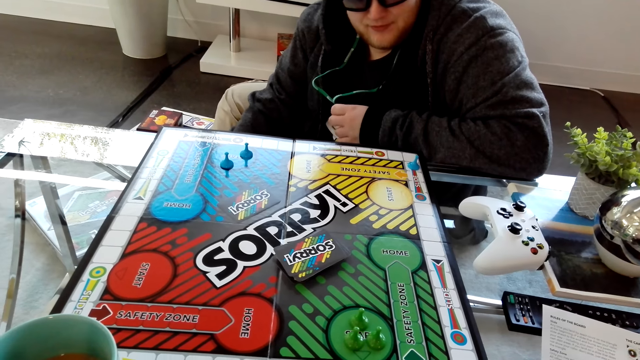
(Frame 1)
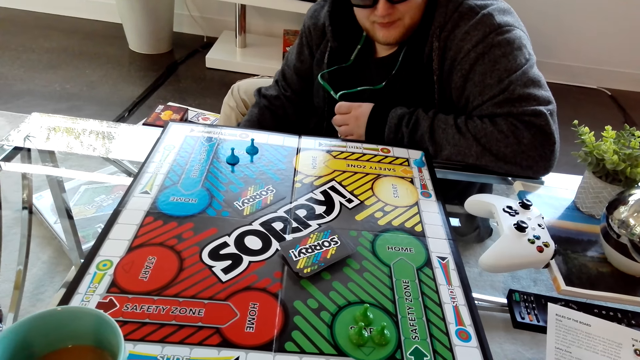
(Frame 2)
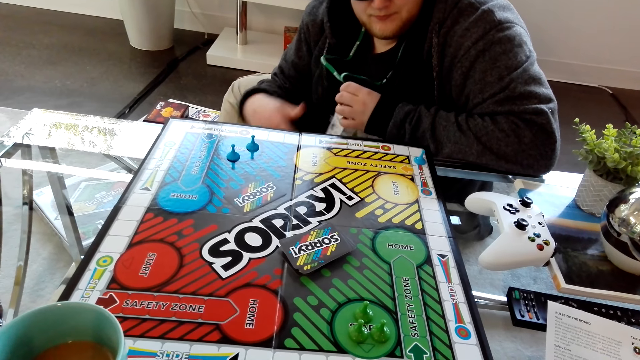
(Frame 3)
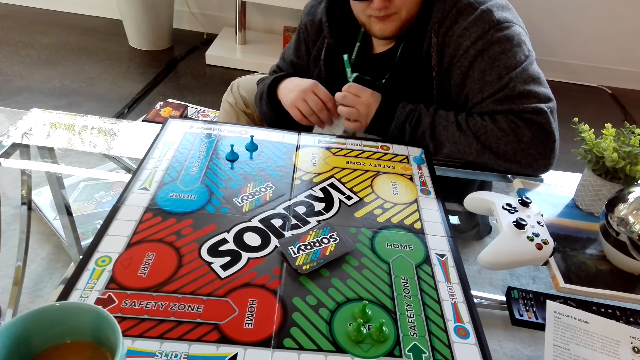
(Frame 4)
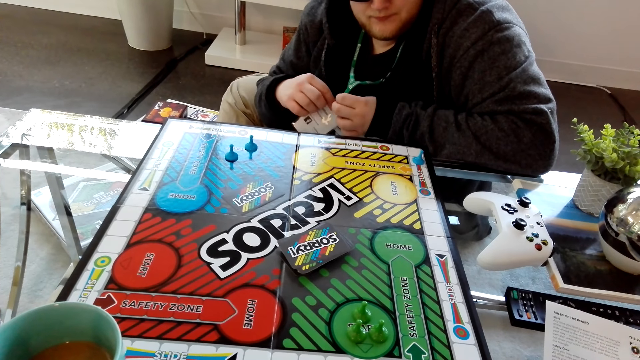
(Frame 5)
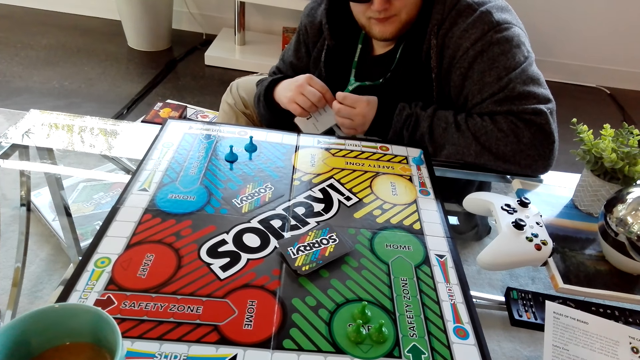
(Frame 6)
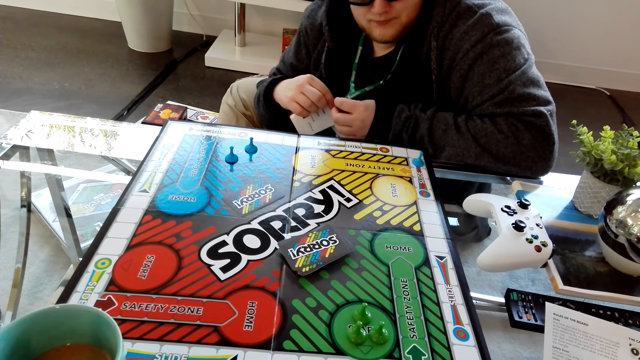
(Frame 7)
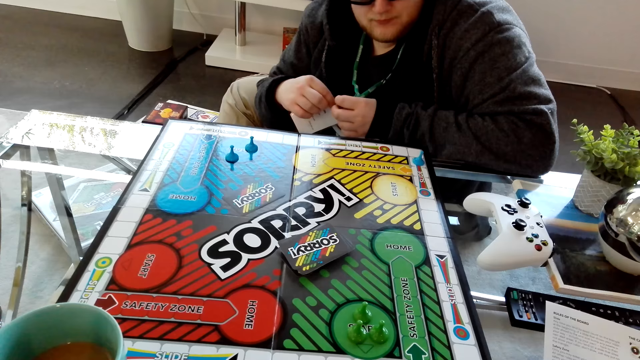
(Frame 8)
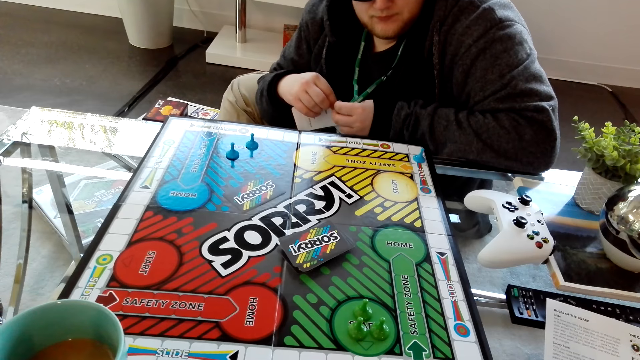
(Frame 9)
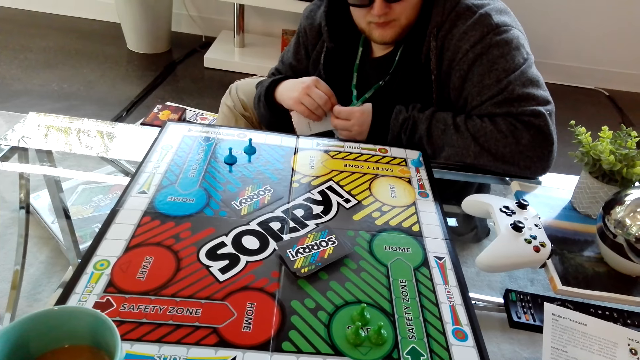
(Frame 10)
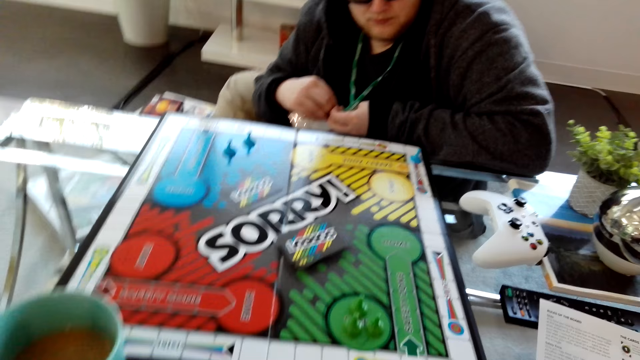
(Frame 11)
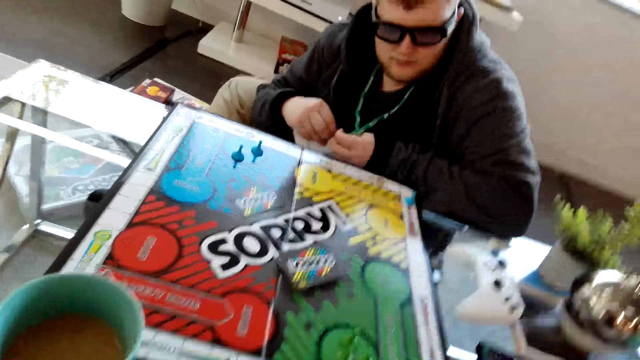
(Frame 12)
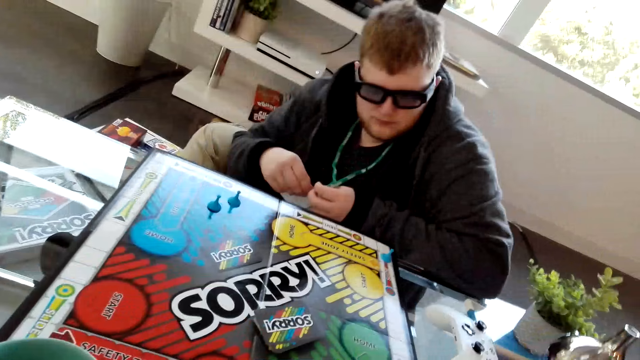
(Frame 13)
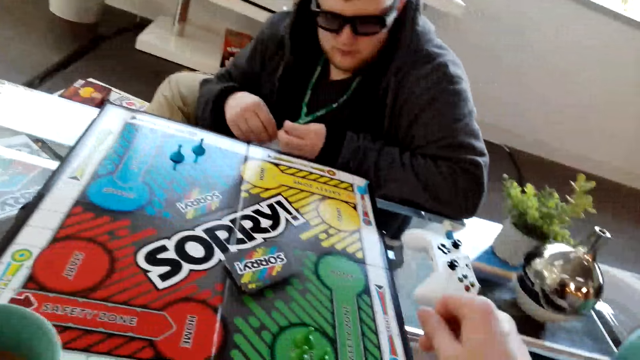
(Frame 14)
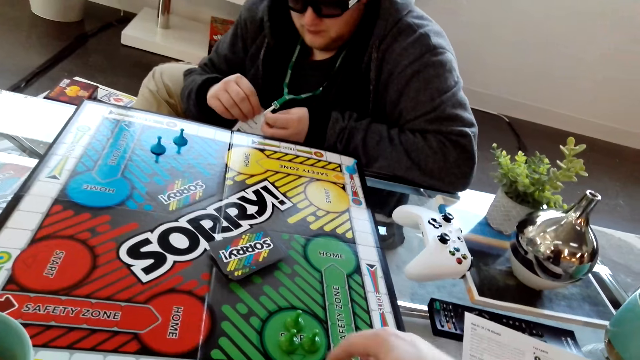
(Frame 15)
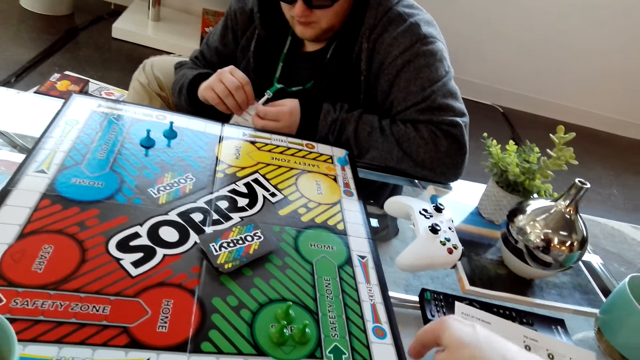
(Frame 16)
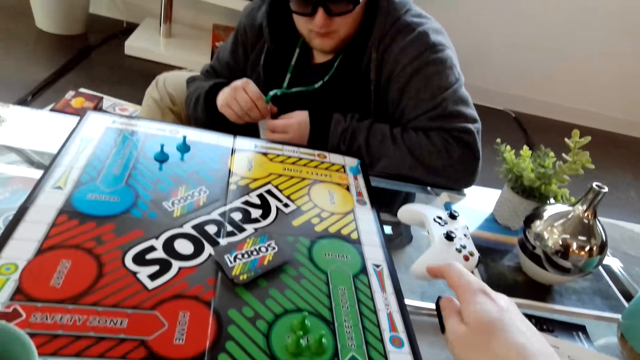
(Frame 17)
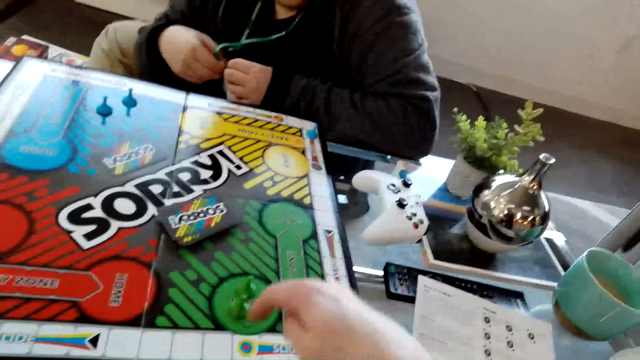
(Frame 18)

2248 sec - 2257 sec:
A man holds the tag on his neck.

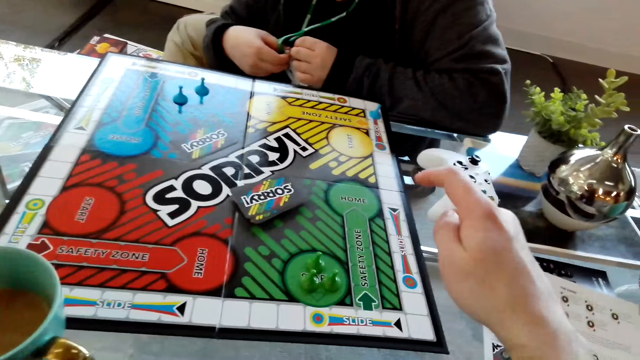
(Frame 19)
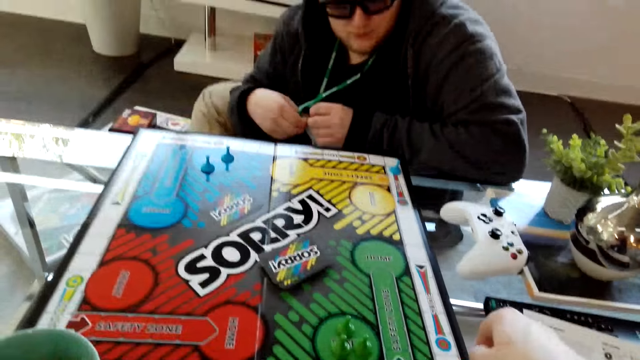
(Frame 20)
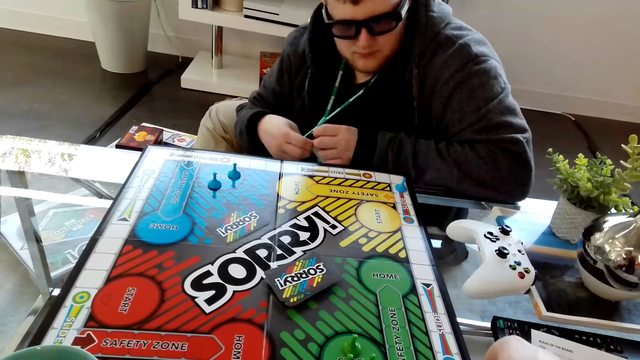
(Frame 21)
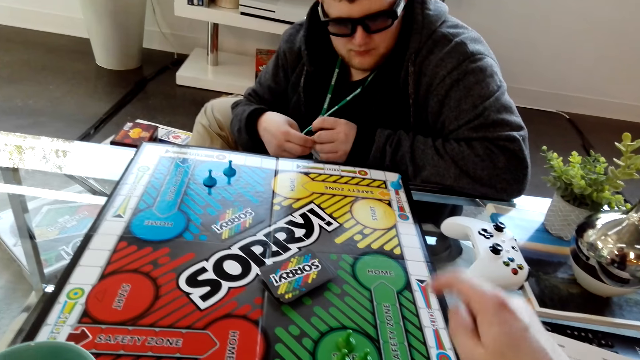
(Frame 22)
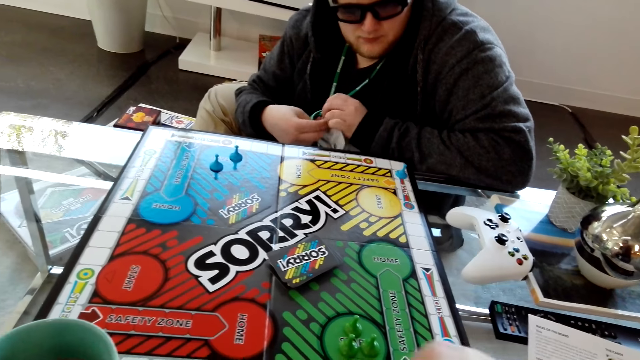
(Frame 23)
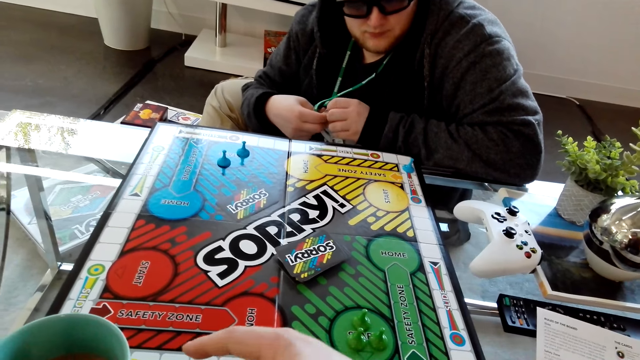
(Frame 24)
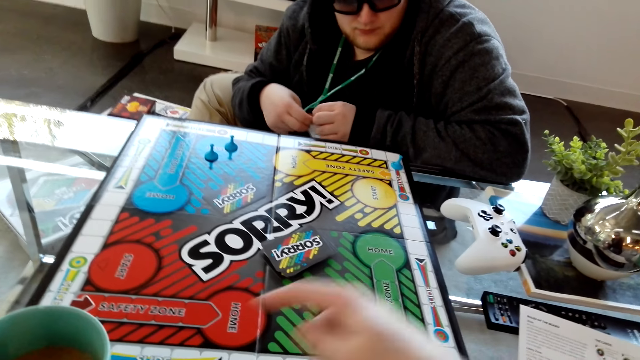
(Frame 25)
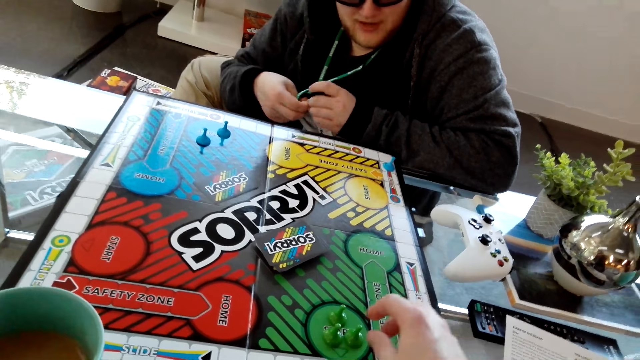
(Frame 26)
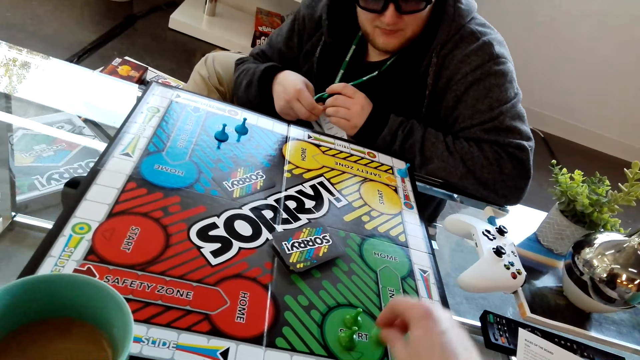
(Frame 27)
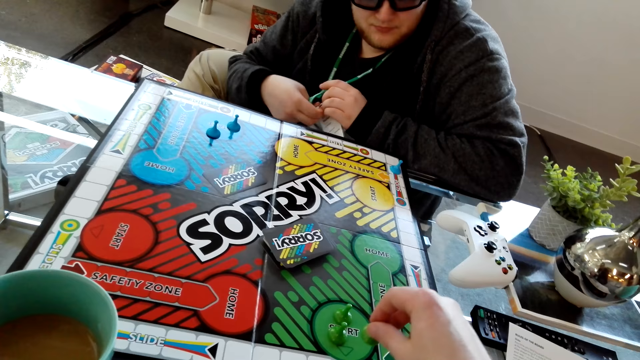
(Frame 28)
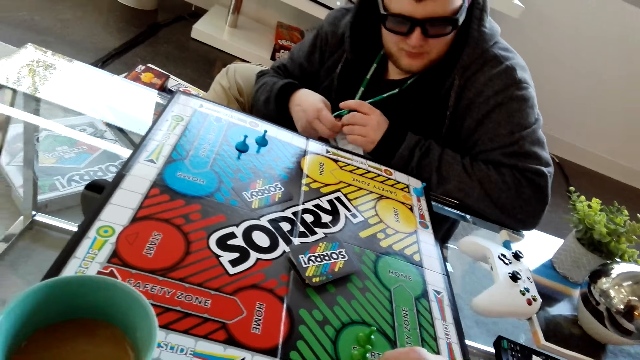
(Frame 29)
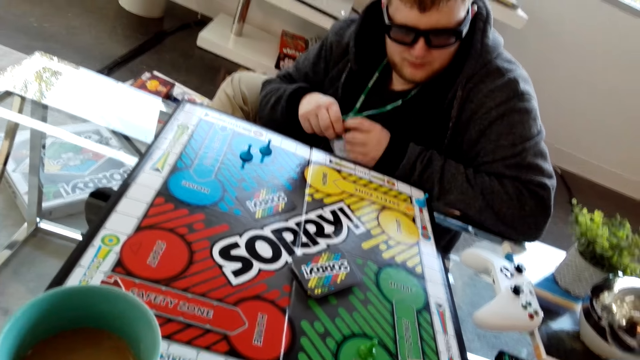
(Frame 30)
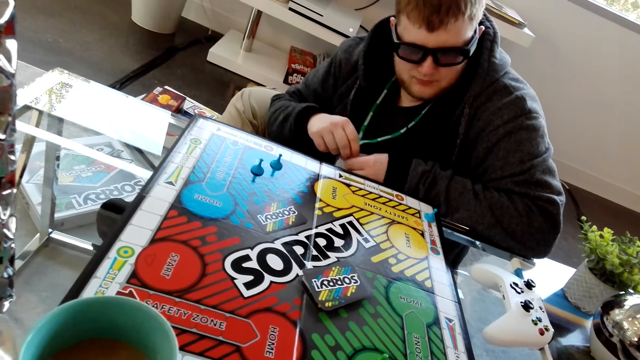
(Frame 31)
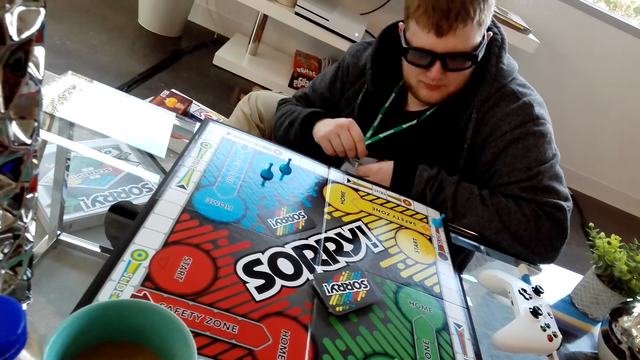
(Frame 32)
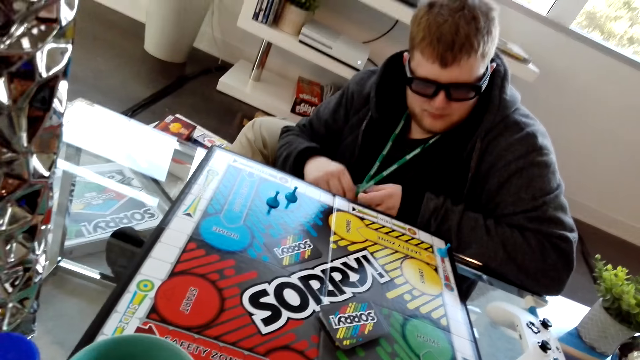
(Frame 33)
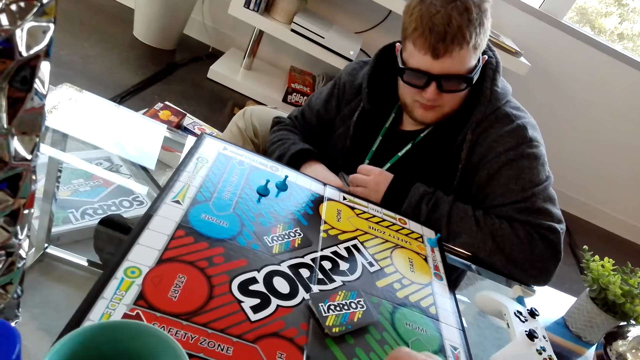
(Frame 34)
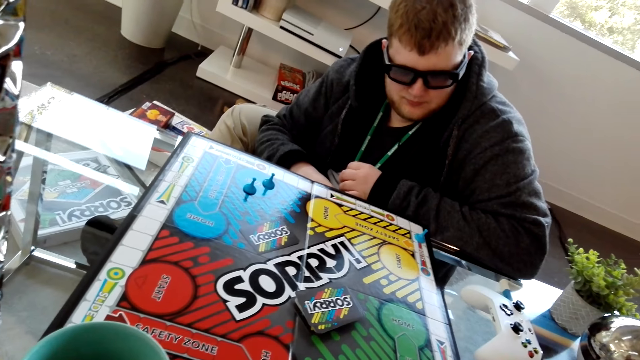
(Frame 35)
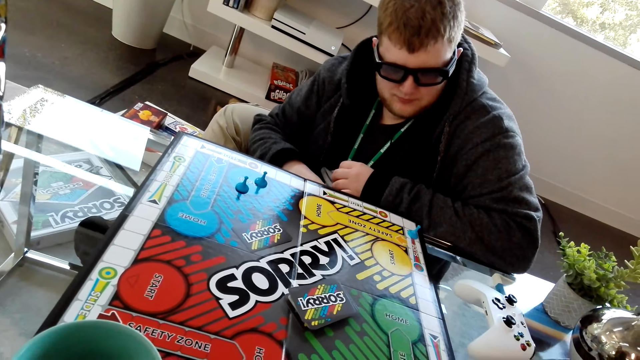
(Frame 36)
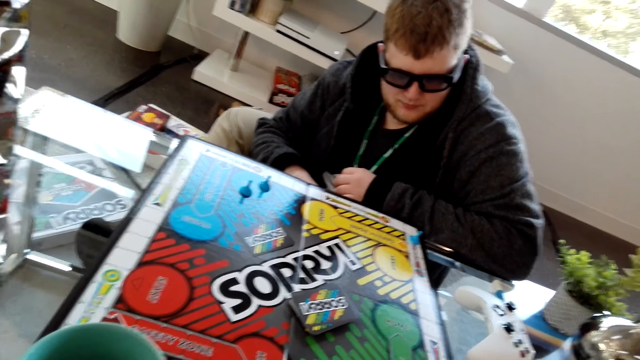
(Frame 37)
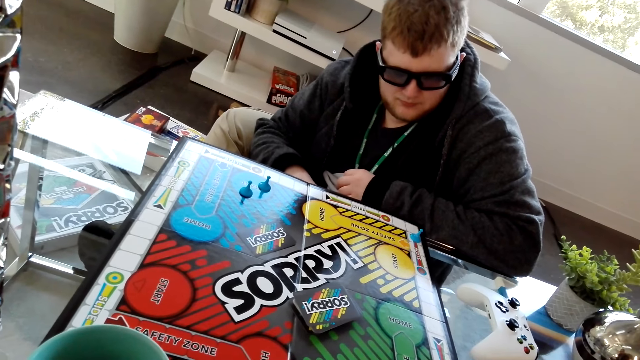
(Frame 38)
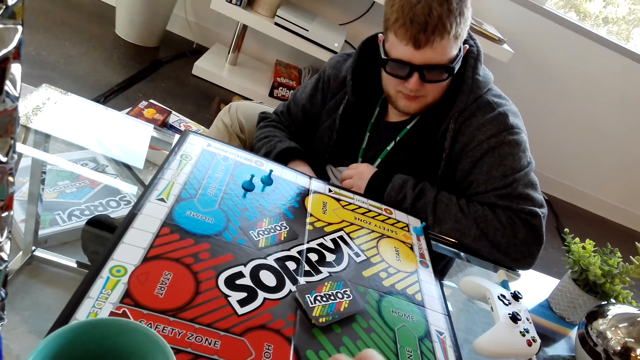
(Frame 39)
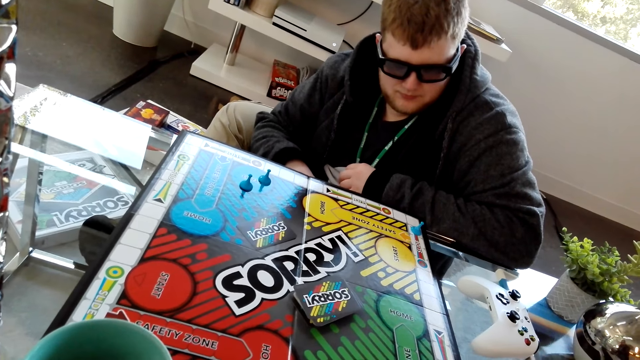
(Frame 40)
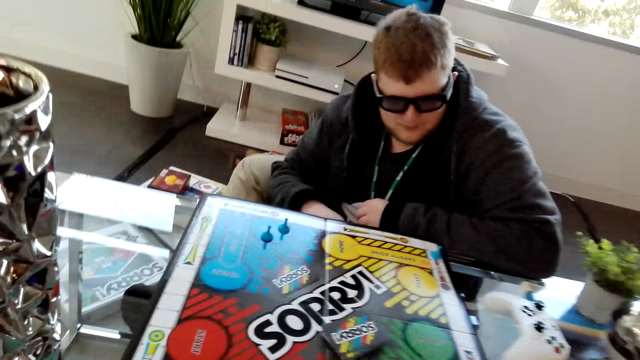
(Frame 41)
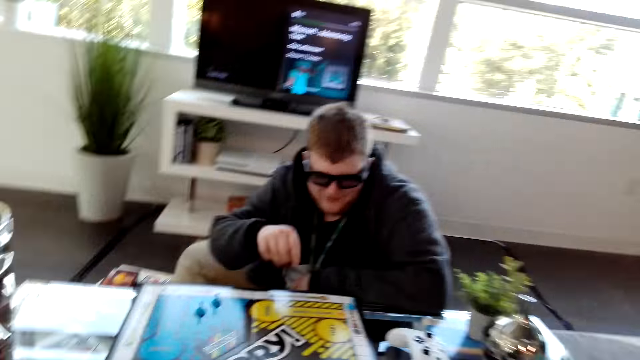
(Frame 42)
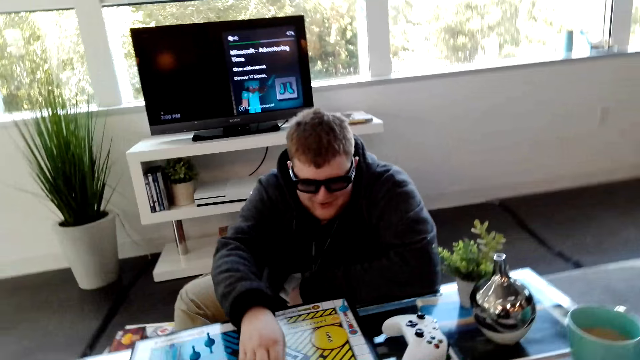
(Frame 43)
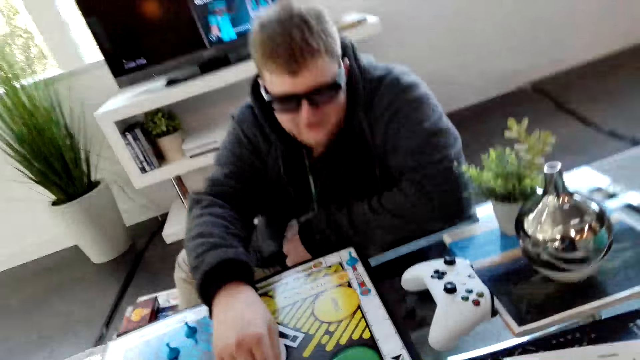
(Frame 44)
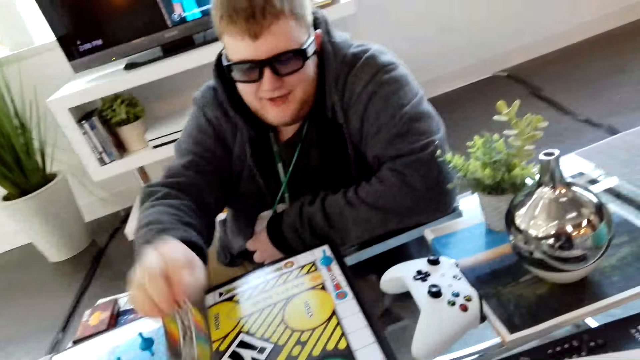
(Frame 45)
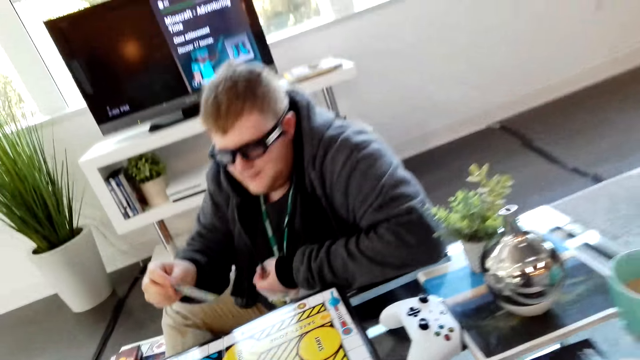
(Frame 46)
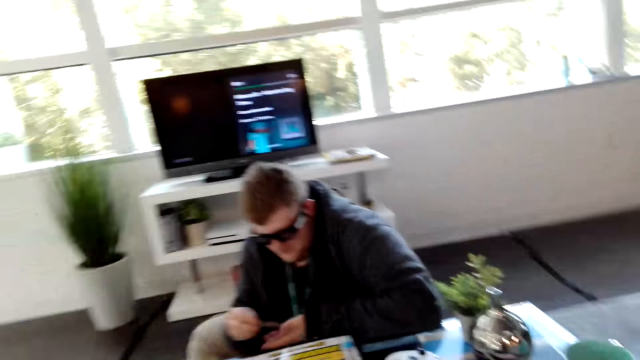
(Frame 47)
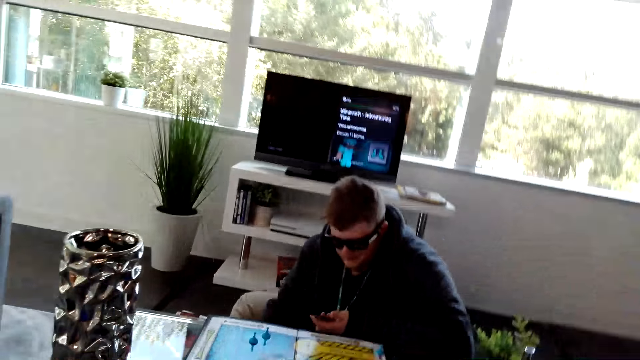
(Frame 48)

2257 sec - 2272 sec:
The camera wearer points on the game board. They move a pawn on the Sorry board. They lift up a counter. A person picks a card from the Sorry board.
